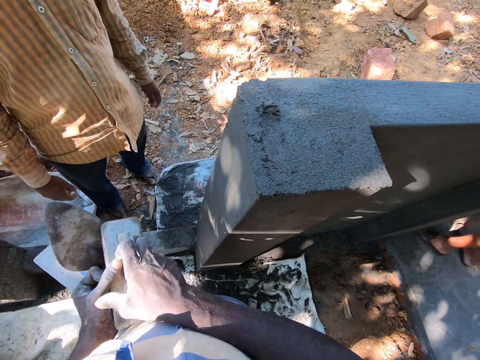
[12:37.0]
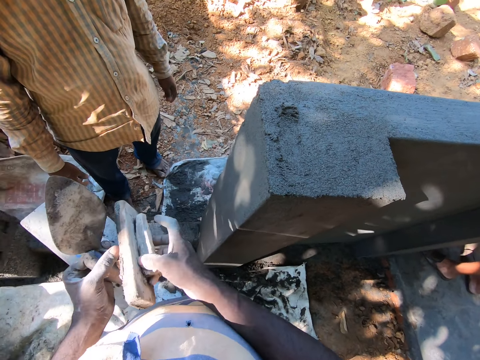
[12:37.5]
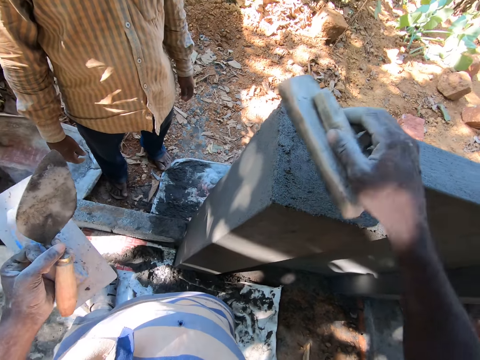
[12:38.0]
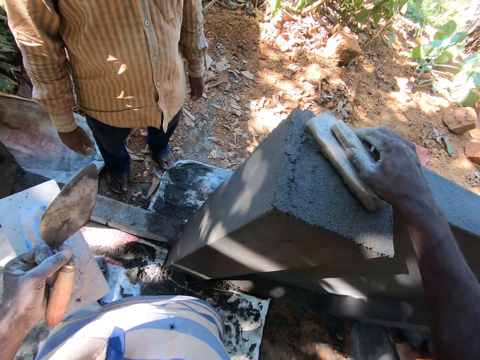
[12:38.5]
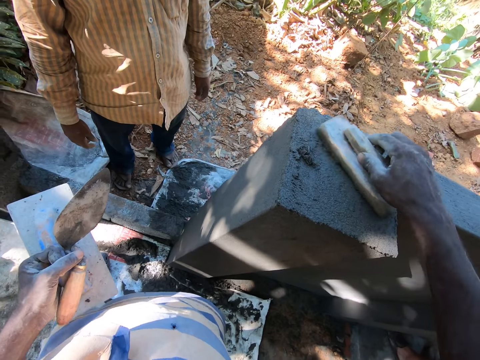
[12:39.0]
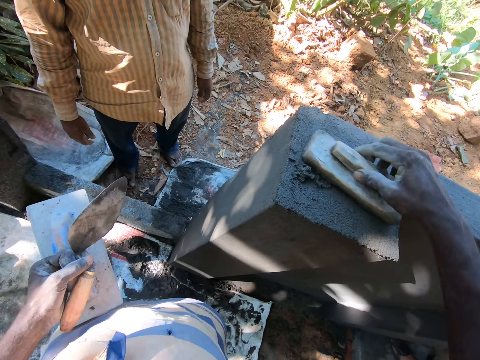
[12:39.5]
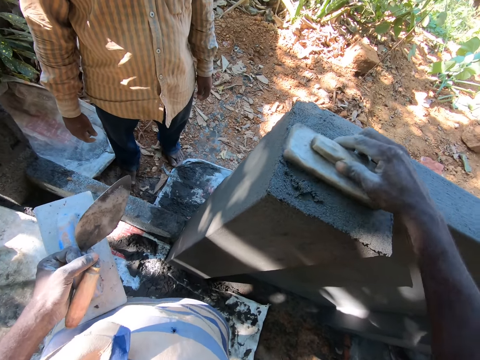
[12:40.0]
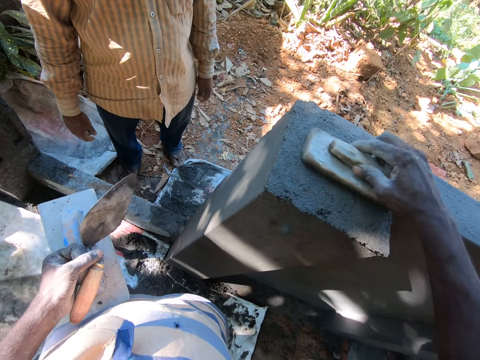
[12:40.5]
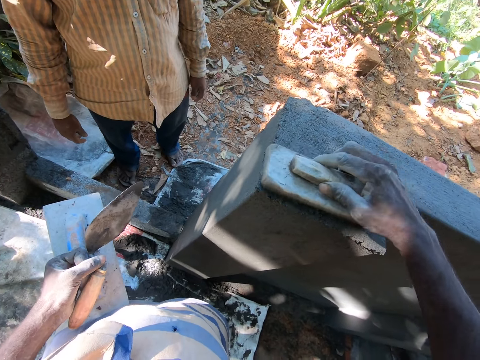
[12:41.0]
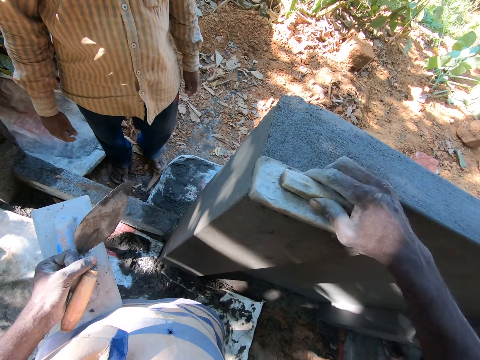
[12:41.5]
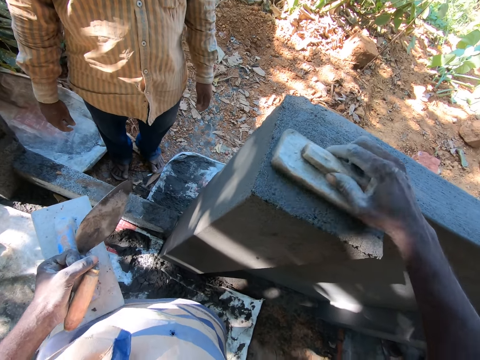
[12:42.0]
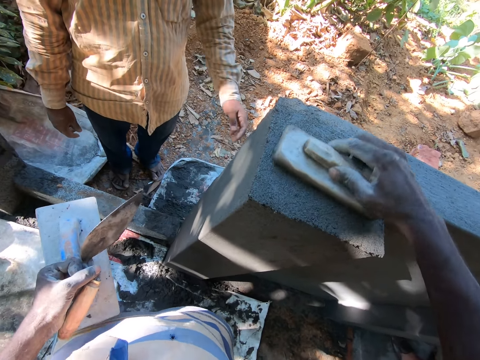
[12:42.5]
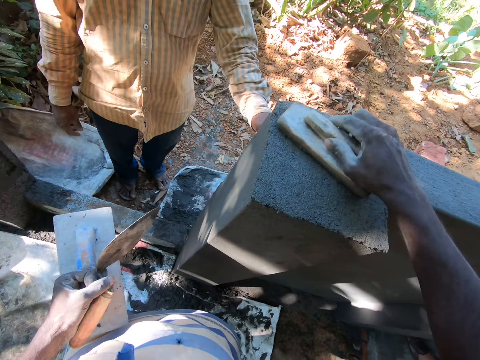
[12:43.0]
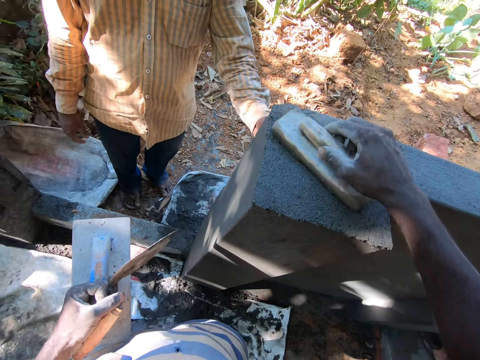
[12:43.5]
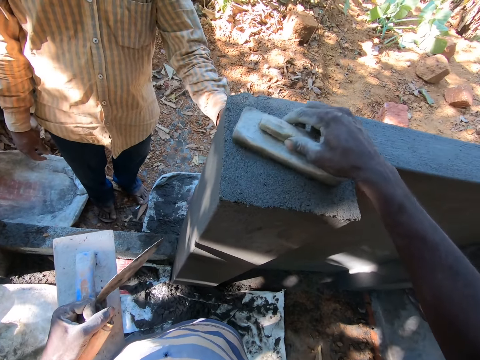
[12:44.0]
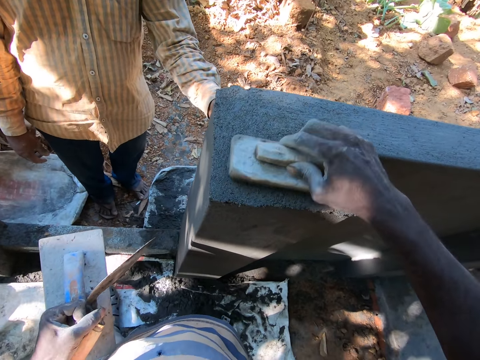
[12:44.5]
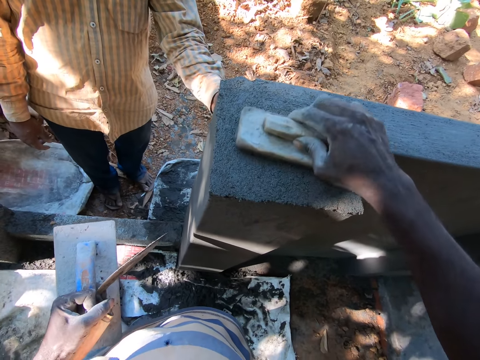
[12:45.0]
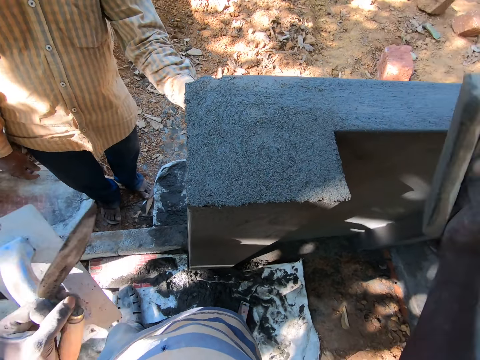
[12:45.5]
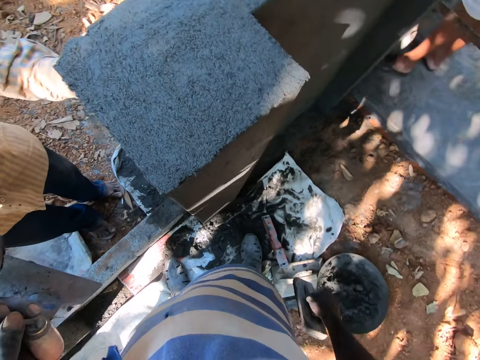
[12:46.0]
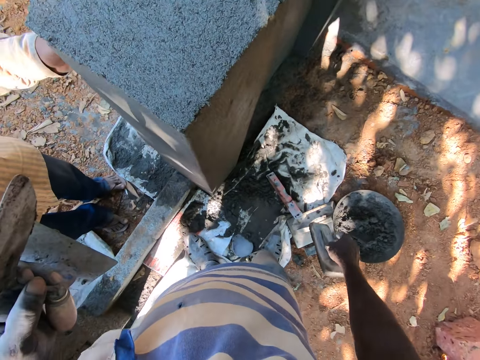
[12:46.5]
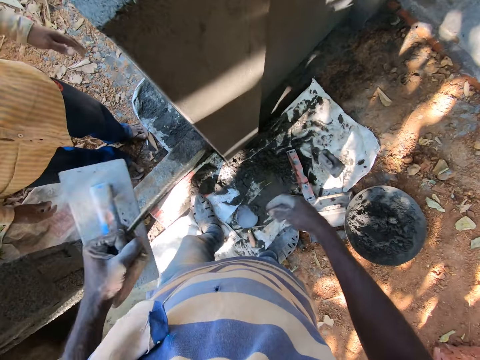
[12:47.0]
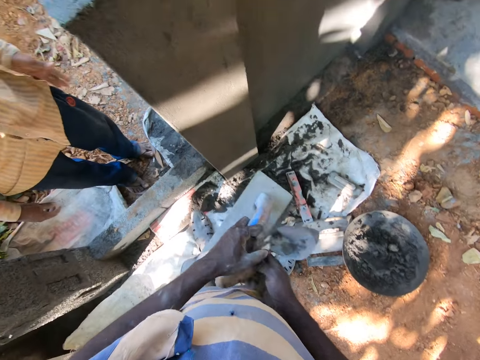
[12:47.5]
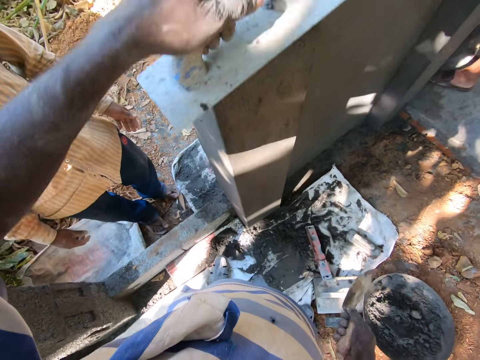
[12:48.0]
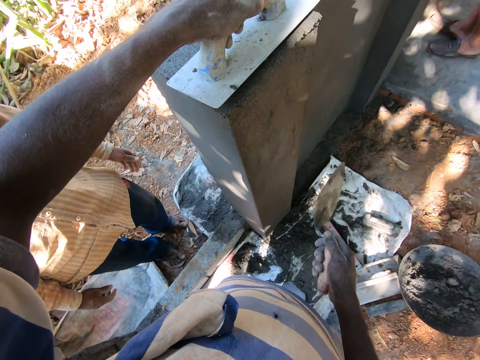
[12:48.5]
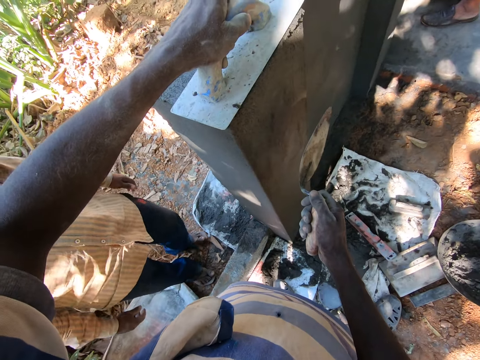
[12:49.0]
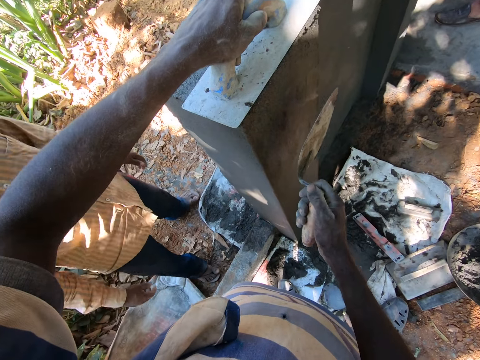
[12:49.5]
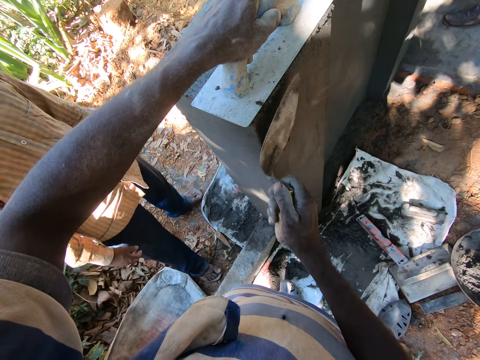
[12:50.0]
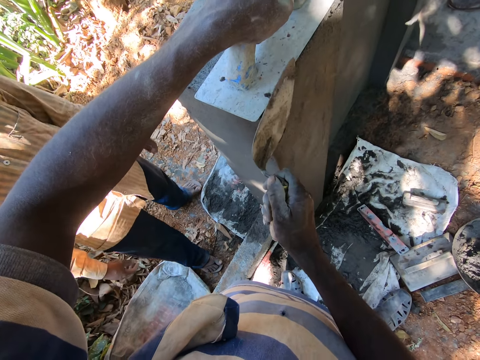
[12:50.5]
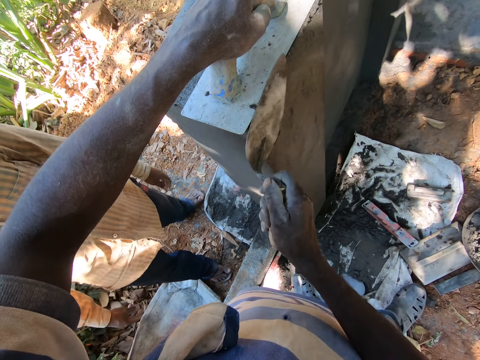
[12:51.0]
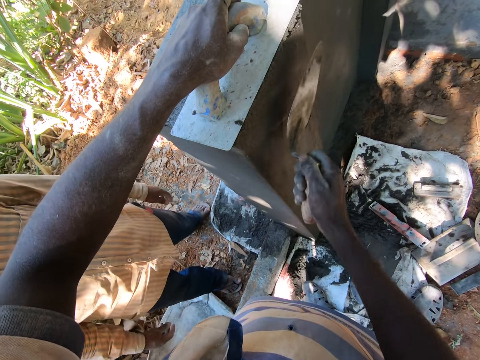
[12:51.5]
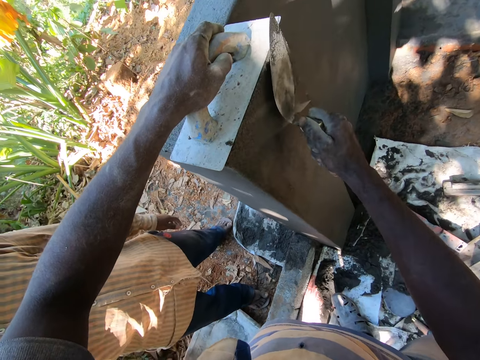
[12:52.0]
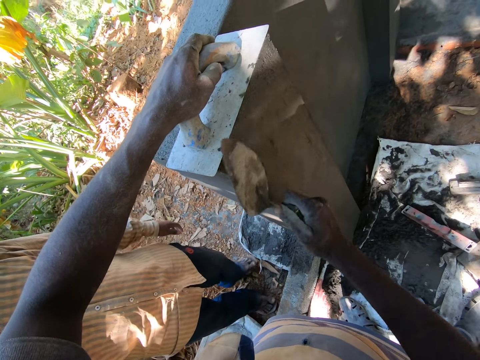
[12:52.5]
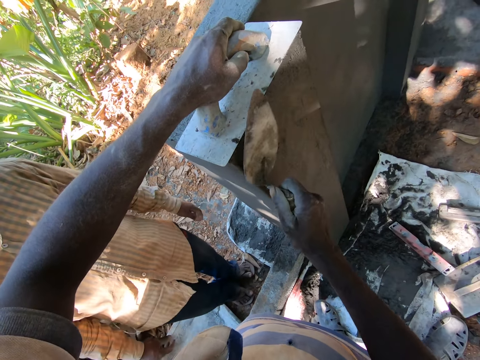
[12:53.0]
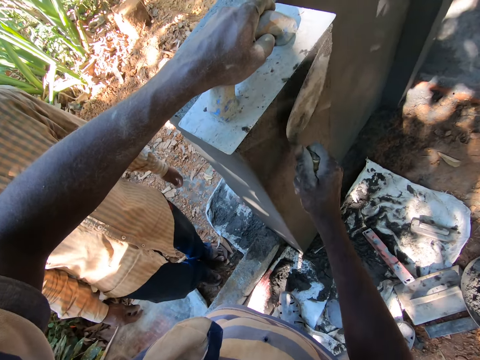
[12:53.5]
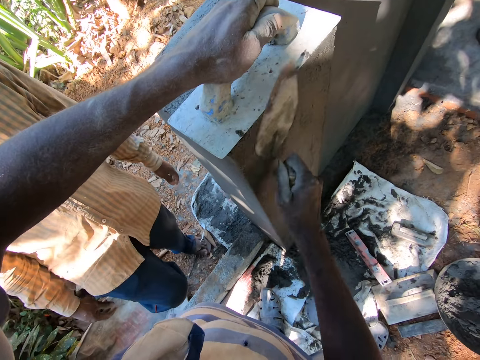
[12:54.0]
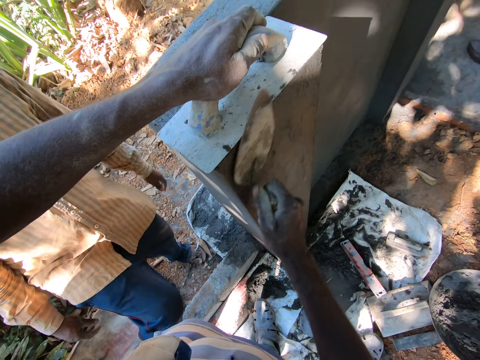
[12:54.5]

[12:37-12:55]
The camera wearer passes the wooden level trowel from his left hand to his right hand. He levels the wall with the wooden level trowel in his right hand. He drops the wooden level trowel on the ground with his right hand. He passes the hand trowel from his left hand to his right hand. He levels the wall with the levelling trowel in his left hand. He plasters the wall with the hand trowel in his right hand. He smoothens the concrete with the trowel.

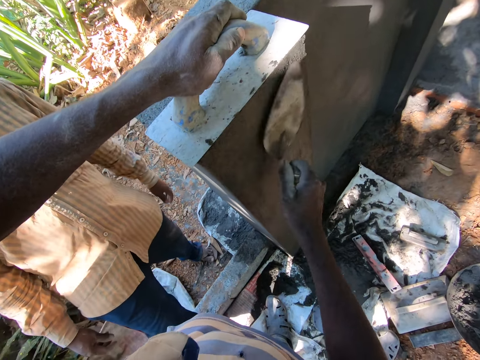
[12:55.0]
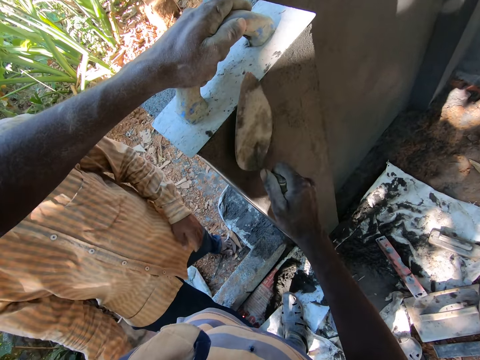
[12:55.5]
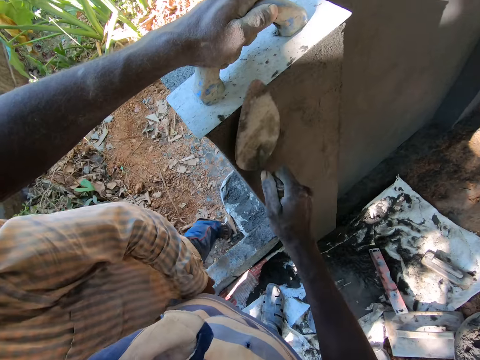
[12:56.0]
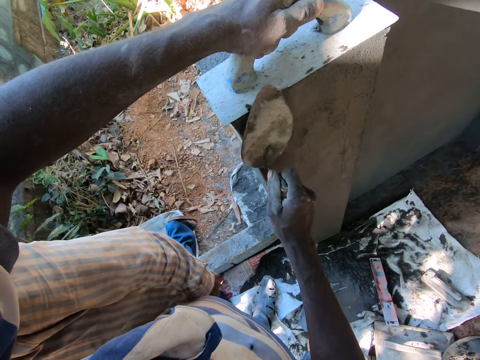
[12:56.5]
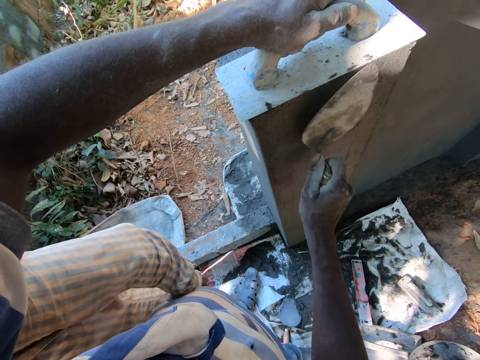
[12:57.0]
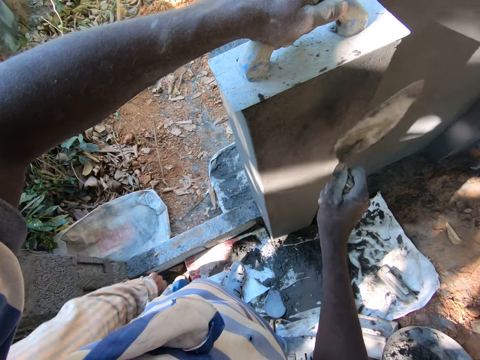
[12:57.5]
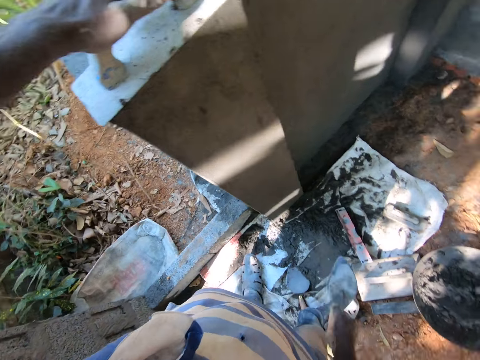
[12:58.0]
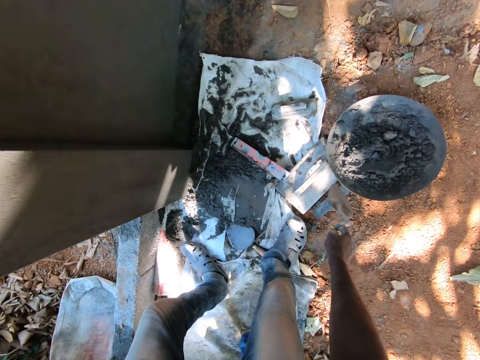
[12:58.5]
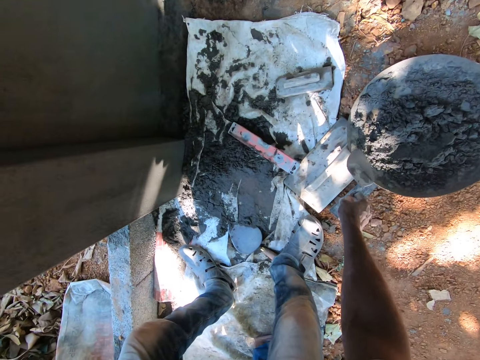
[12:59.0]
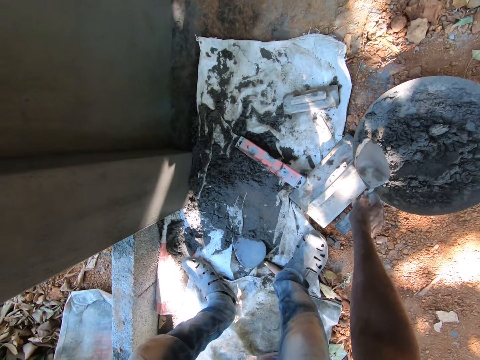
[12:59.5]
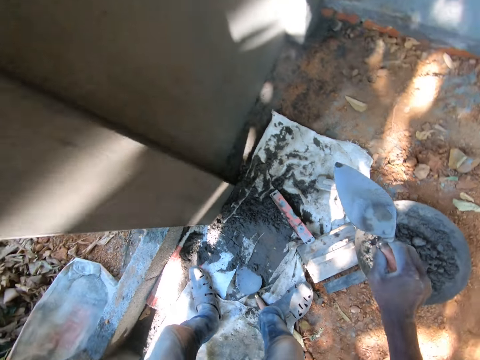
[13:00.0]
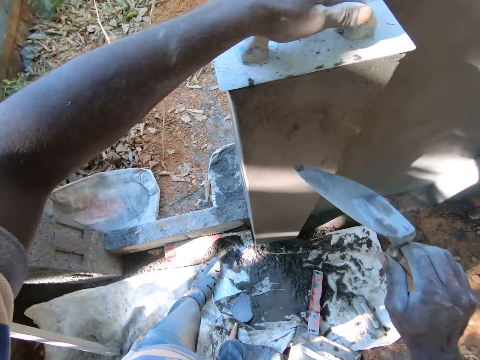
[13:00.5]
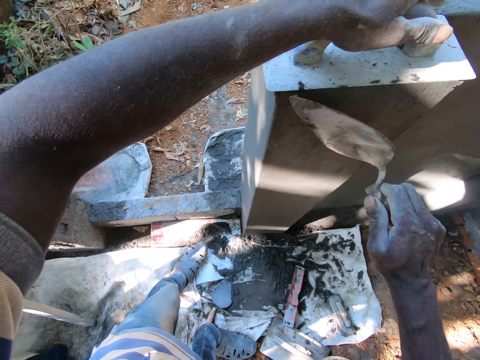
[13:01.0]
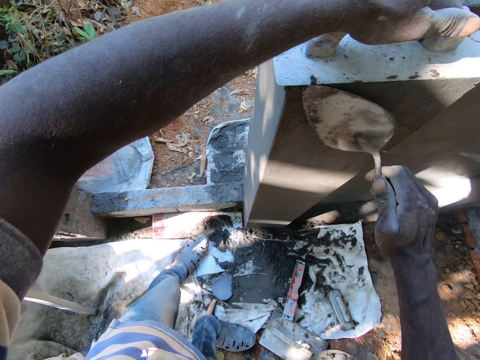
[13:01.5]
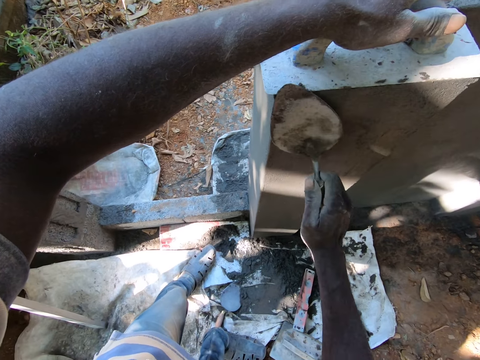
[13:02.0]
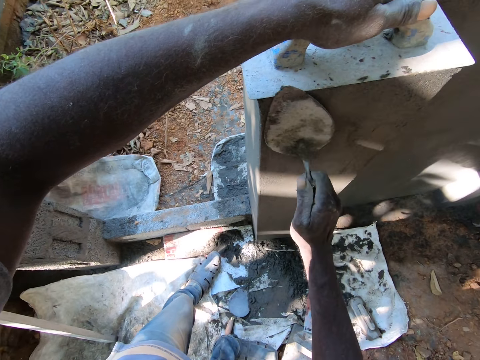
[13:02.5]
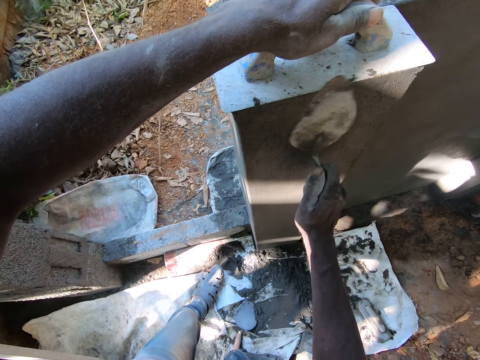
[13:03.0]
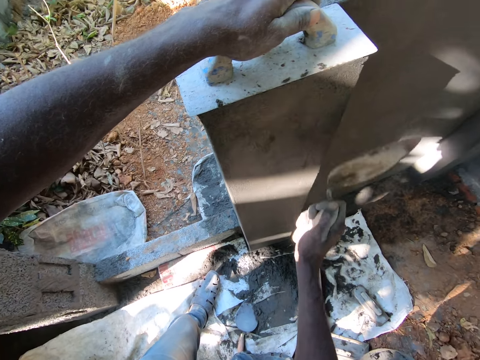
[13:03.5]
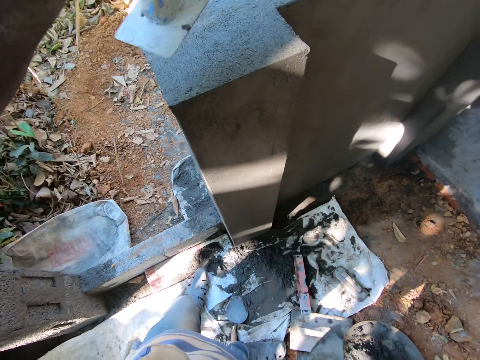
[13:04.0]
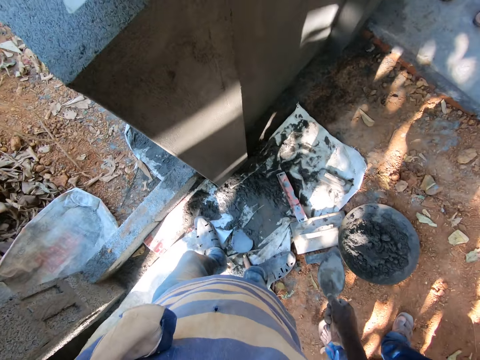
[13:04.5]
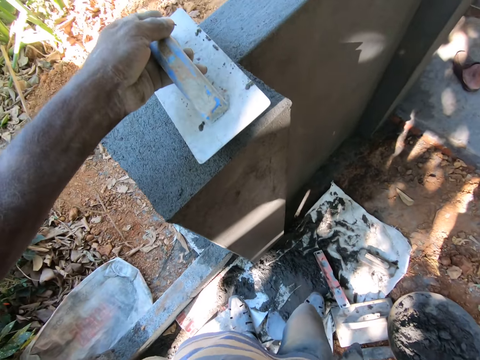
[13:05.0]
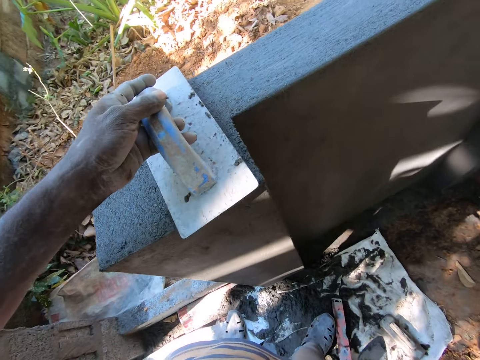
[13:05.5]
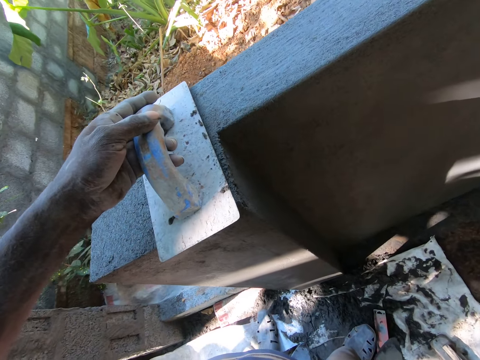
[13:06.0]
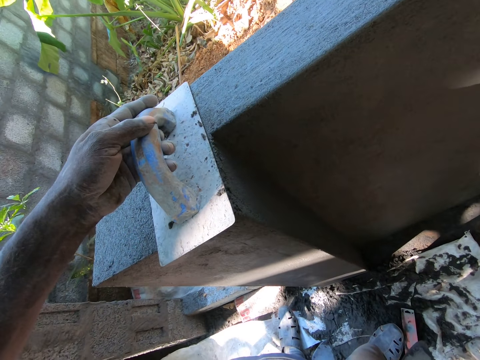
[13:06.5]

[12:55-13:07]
The camera wearer takes the cement mixture from the hand pan with the hand trowel in his right hand. He plasters the wall with the cement mixture in the hand trowel in his right hand. He smoothens the concrete with the trowel.
